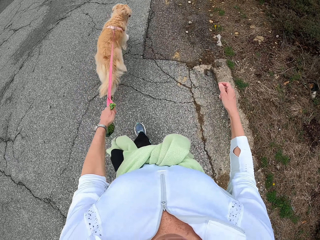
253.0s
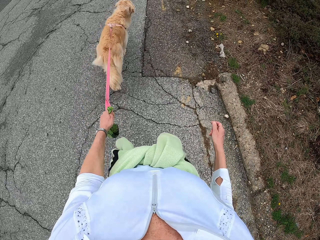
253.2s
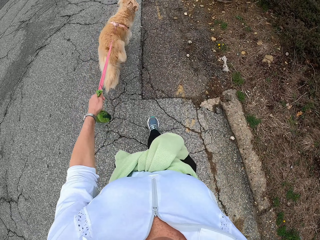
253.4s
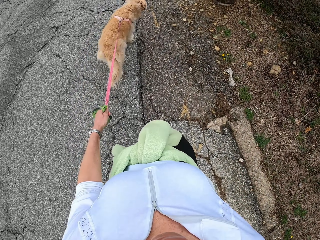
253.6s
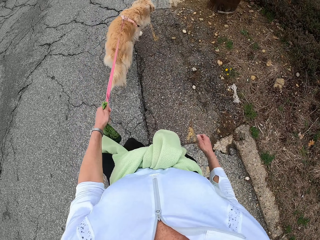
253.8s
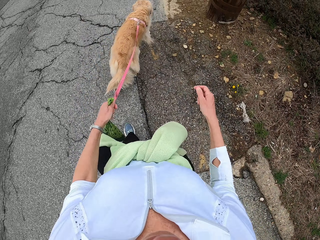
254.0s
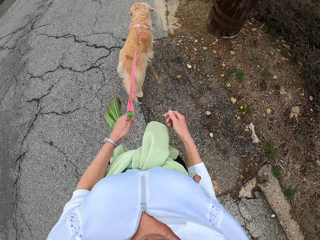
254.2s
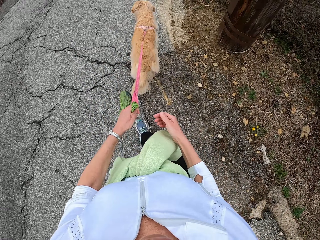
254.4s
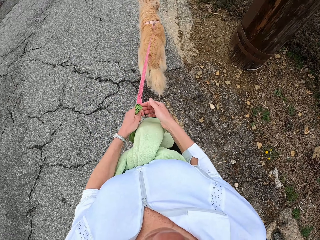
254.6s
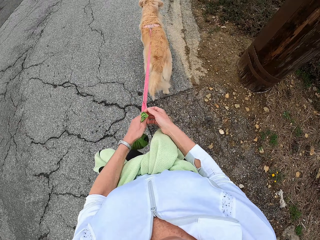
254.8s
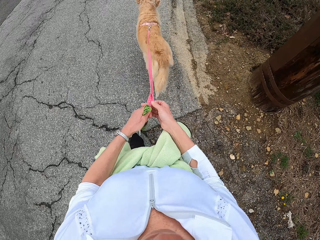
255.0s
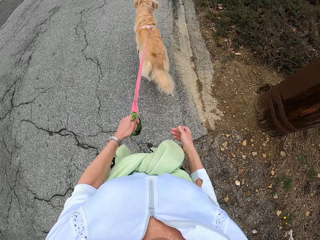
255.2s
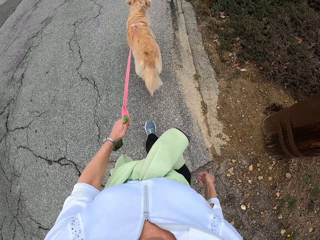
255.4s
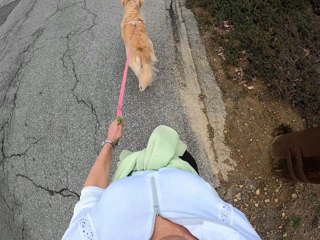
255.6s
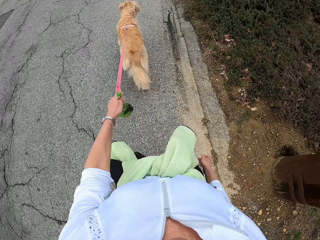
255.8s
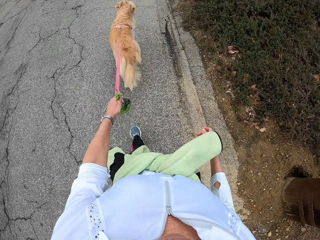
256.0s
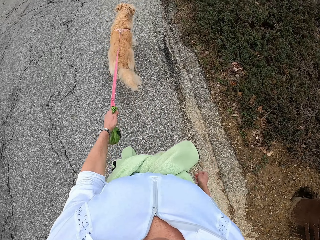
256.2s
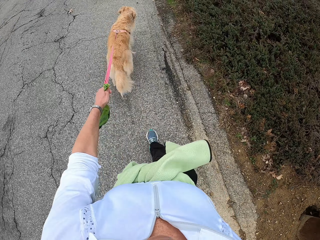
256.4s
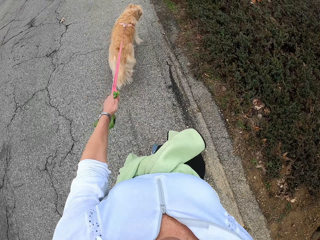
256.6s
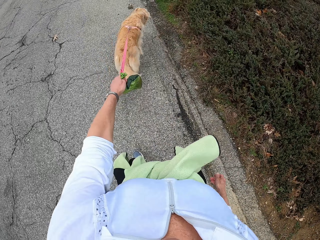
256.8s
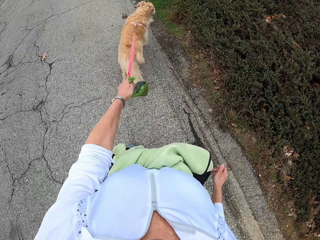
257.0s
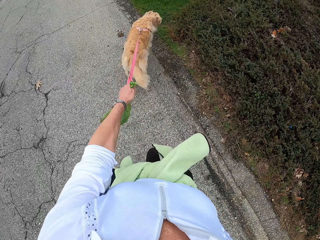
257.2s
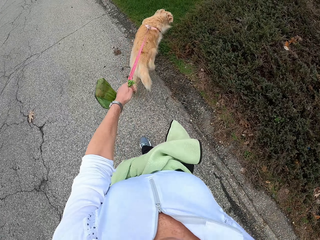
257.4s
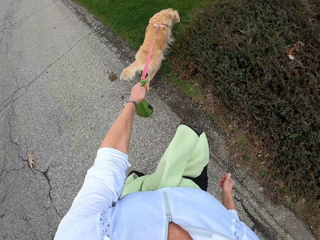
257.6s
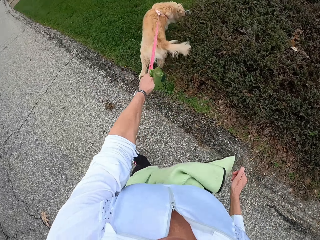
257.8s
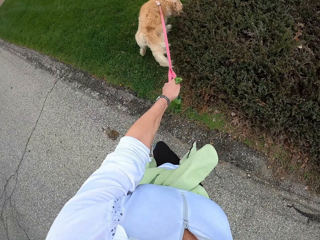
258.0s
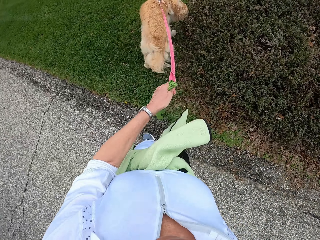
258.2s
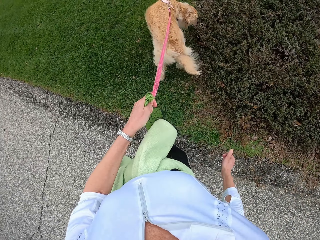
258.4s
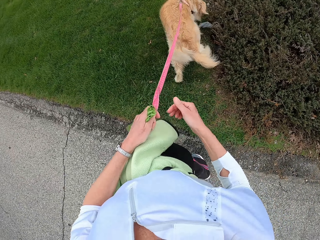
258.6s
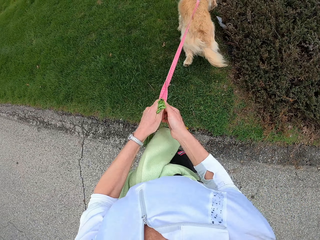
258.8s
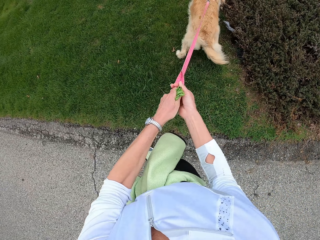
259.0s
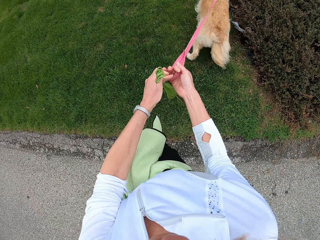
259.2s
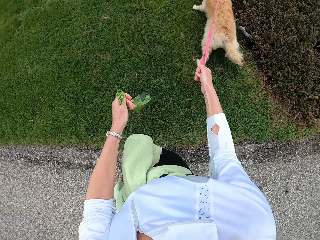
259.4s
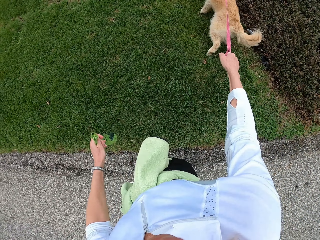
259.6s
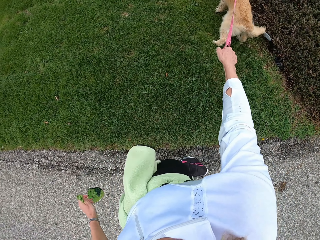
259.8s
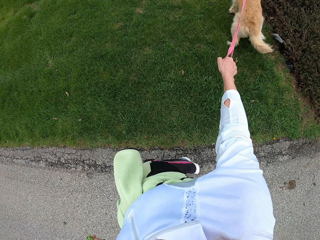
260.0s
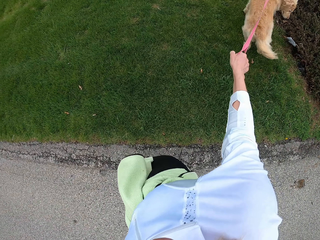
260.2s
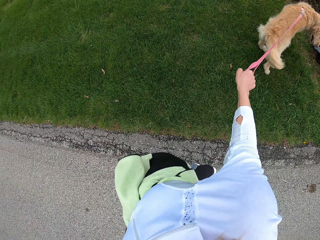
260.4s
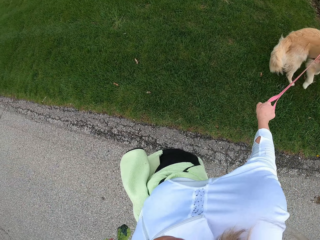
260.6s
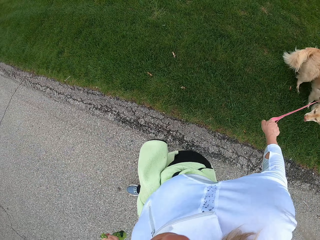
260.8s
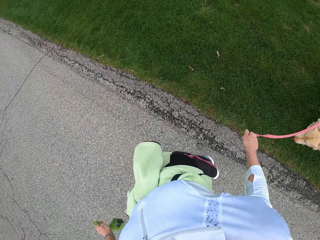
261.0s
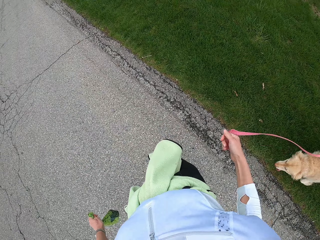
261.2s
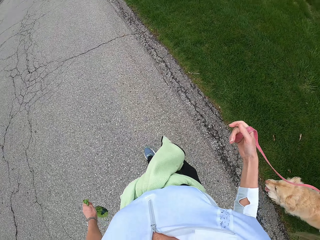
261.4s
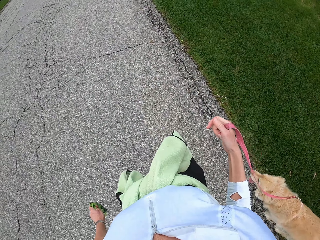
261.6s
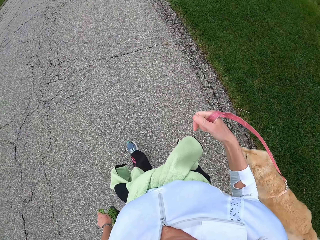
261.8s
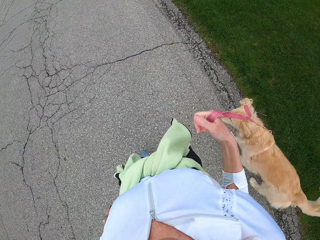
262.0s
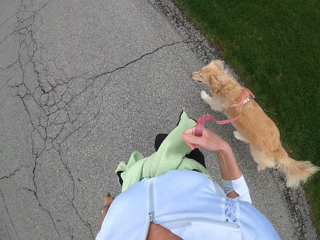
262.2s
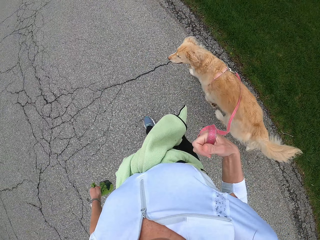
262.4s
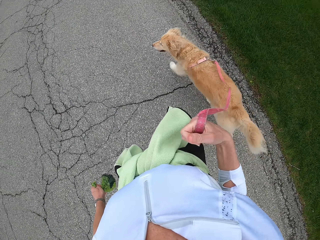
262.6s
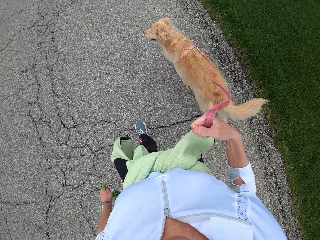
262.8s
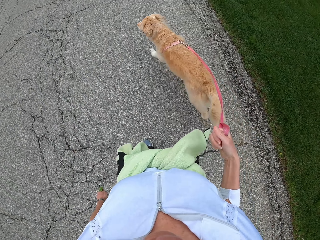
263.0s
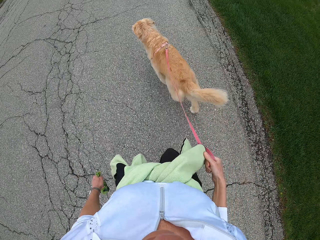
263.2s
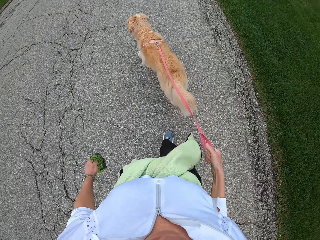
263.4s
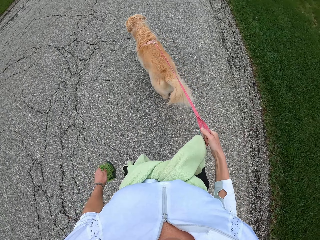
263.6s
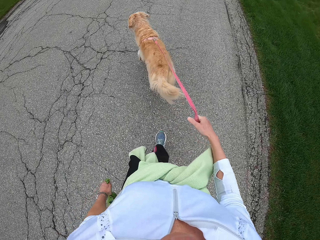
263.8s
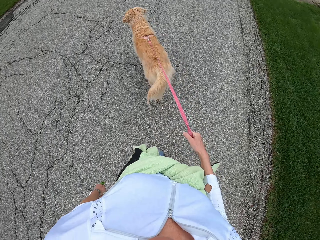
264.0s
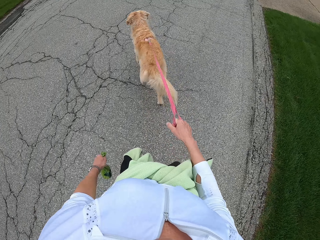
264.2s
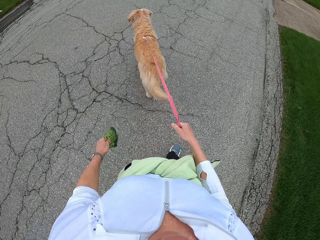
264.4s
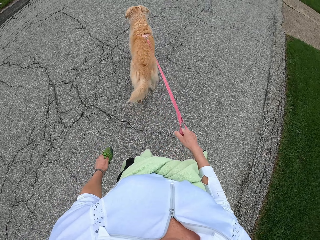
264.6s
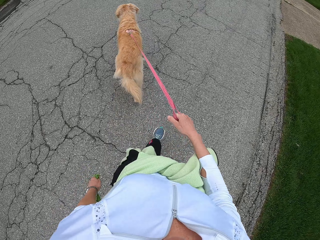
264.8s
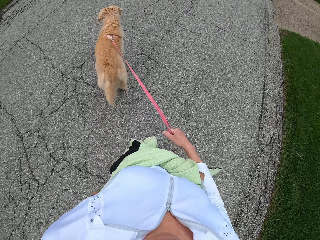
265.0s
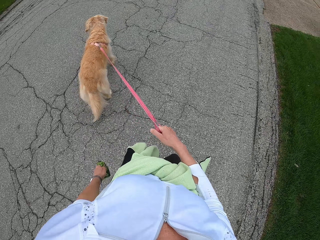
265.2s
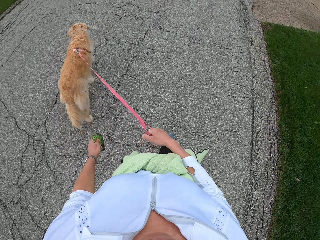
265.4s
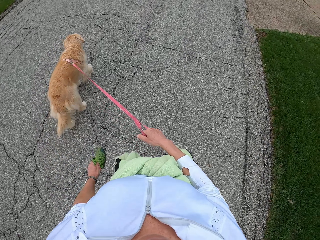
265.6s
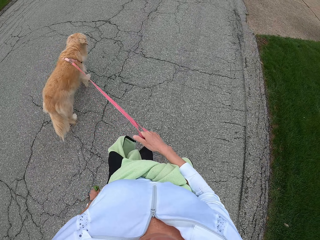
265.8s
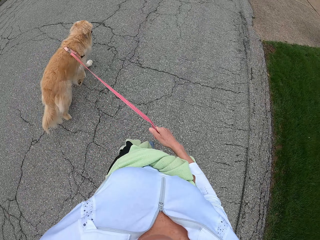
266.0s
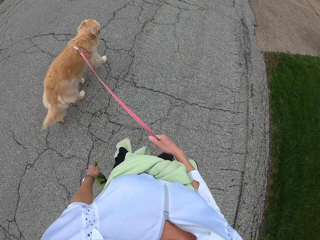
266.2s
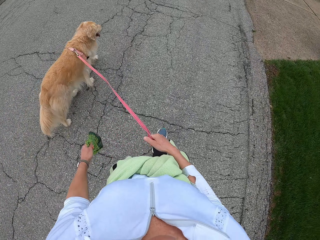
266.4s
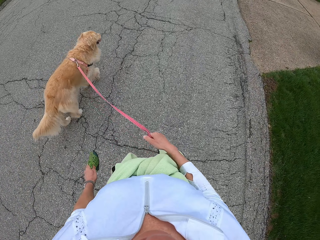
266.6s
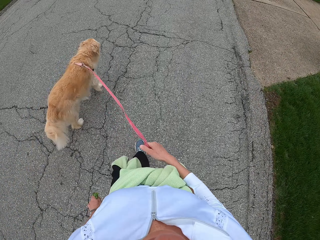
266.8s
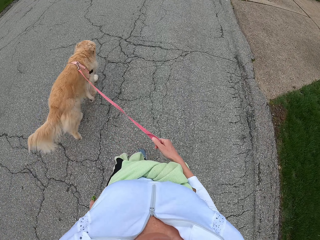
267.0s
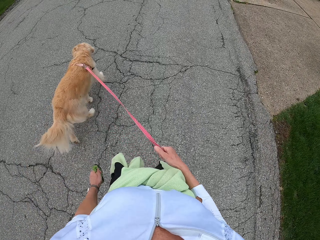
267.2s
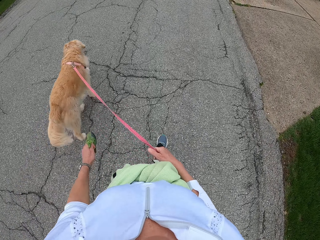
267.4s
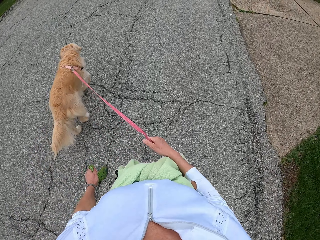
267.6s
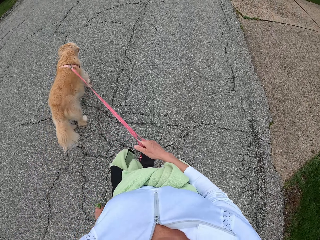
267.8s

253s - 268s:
The camera wearer touches the strap or dog leash with the right hand, releases the hand from the strap, and walks the dog. They move the strap to the right hand. They pull the dog and pull the dog leash. They walk the dog. They walk.

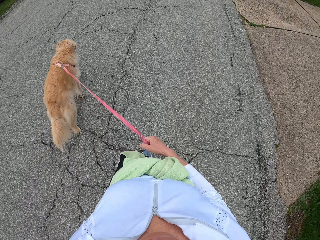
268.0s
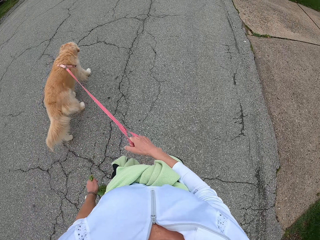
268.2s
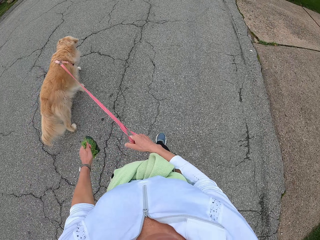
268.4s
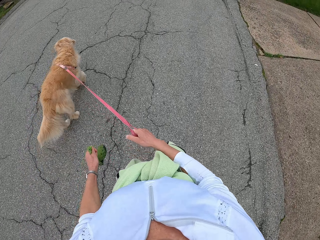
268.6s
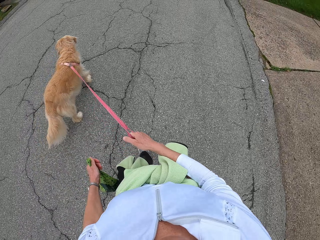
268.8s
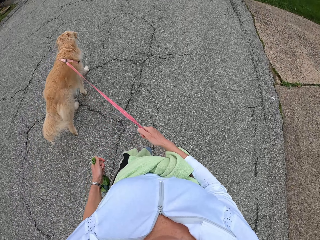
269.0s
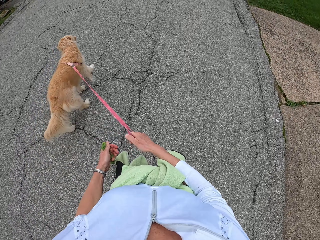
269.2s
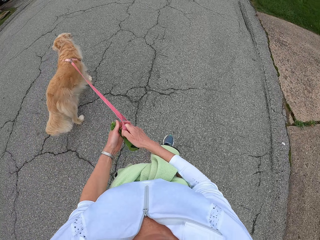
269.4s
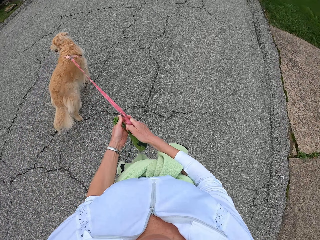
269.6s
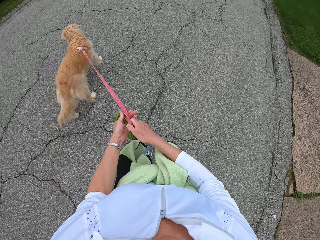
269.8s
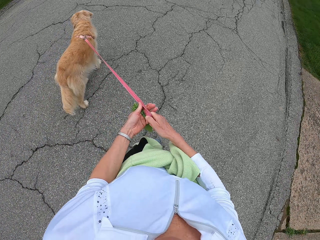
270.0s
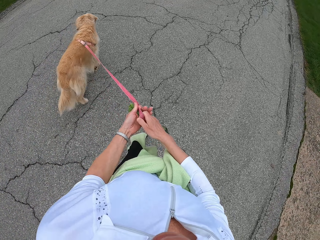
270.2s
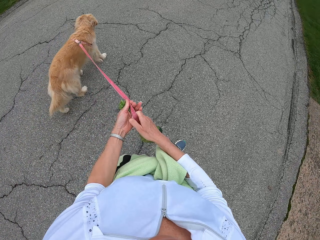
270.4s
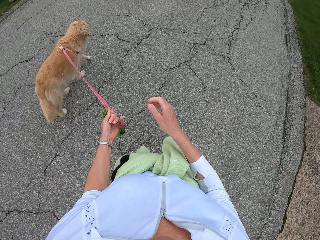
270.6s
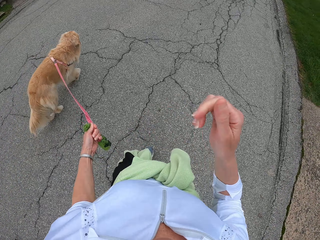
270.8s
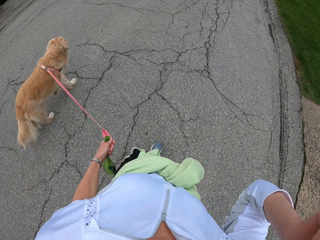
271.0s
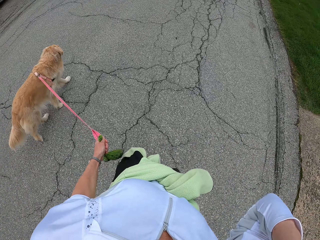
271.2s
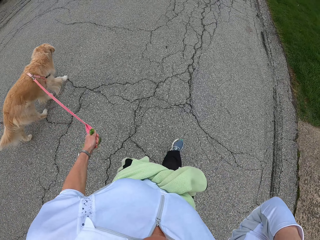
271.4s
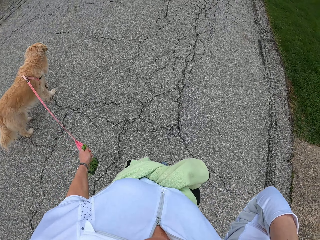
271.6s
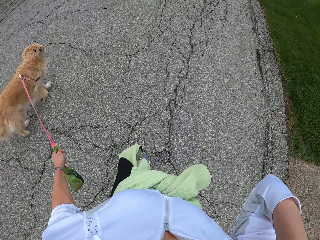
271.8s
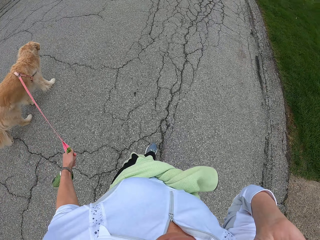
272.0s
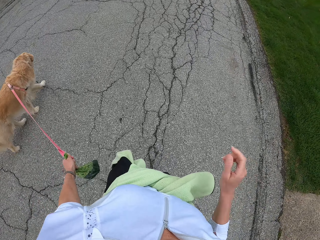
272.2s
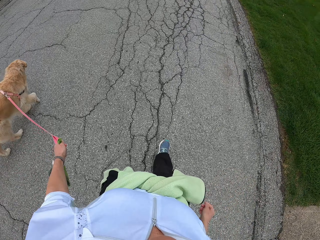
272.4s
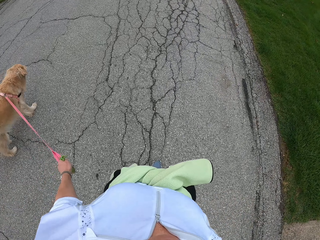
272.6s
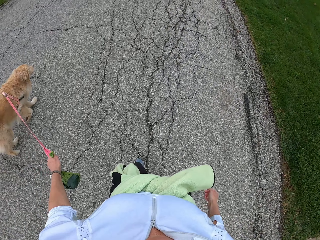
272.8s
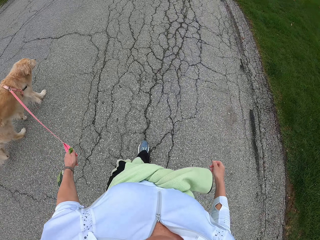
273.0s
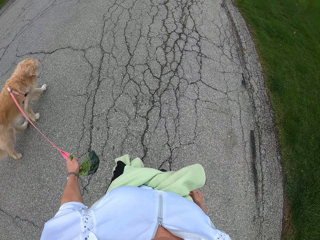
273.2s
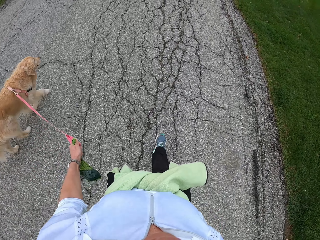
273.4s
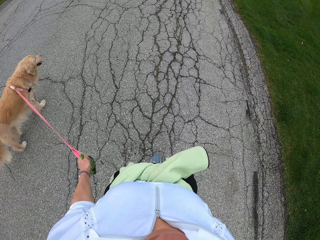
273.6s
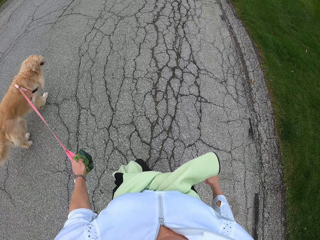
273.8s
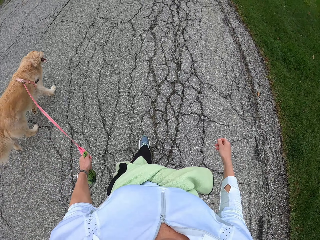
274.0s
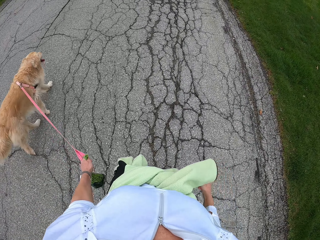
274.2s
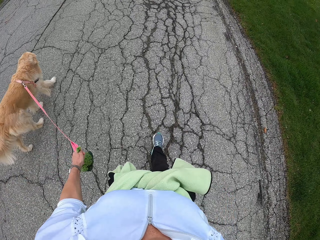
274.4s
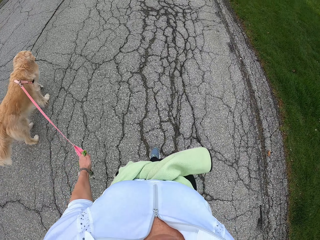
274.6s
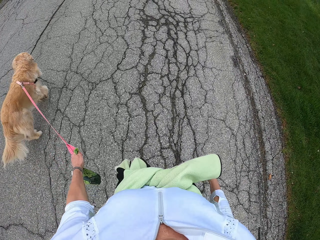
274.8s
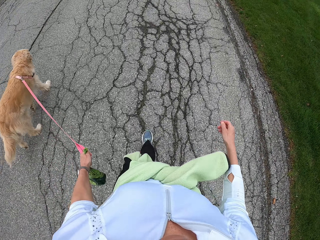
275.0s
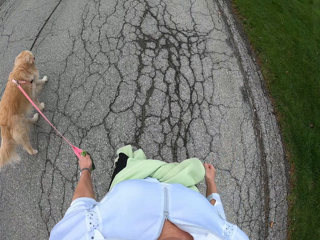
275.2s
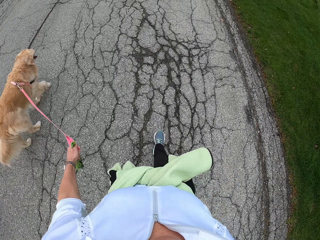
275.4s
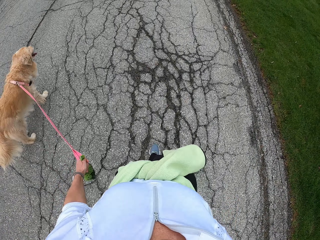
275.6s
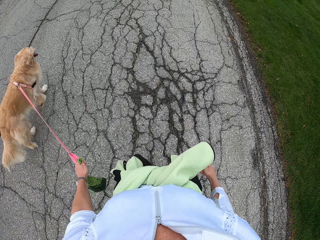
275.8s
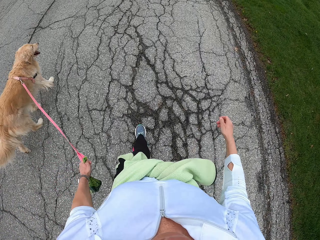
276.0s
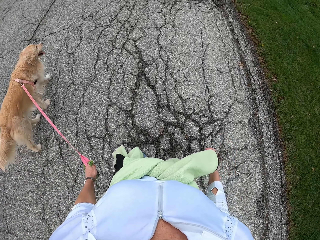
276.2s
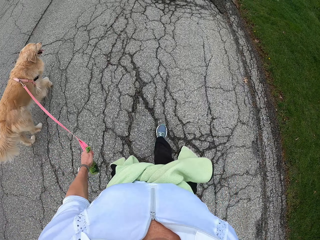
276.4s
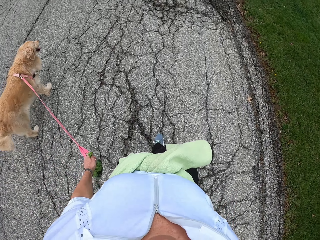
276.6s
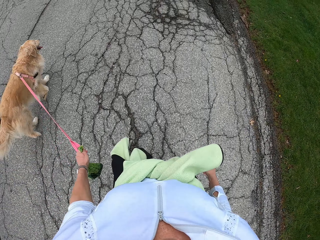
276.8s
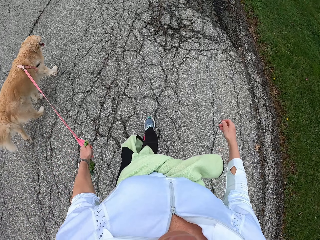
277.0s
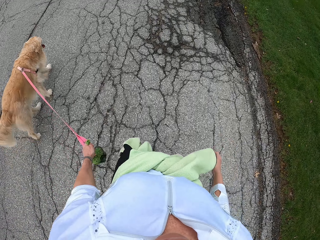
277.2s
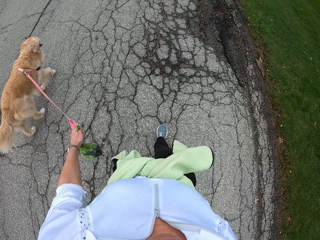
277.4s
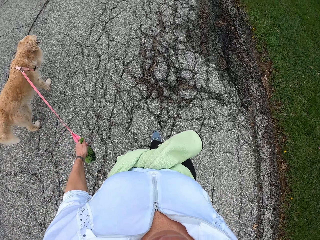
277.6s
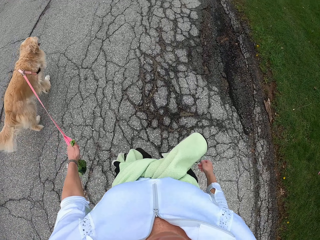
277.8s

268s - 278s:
The camera wearer moves the strap to the left hand and walks the dog. She raises her hand and lowers the hand. She adjusts the camera and removes the hand from the camera. She walks the dog.
